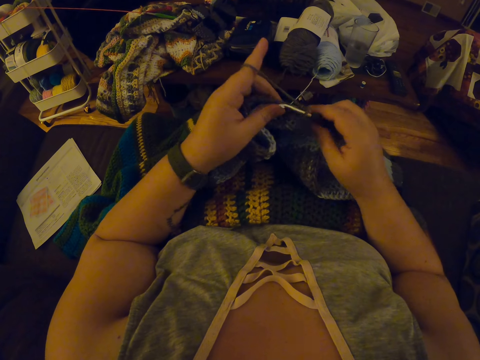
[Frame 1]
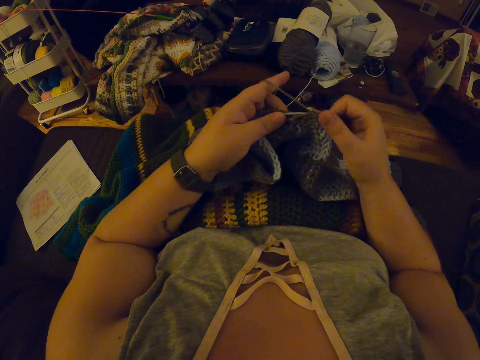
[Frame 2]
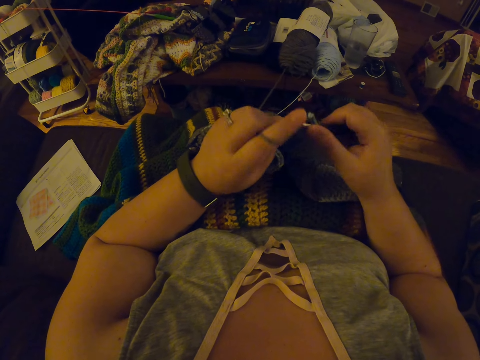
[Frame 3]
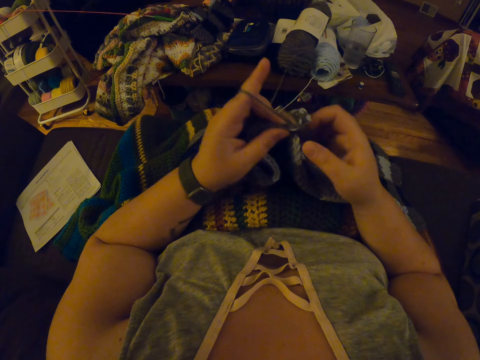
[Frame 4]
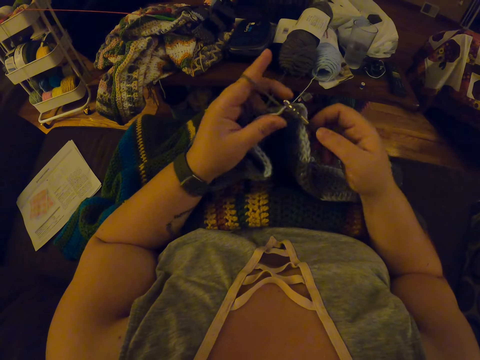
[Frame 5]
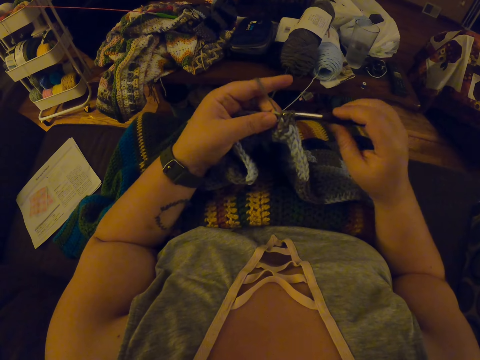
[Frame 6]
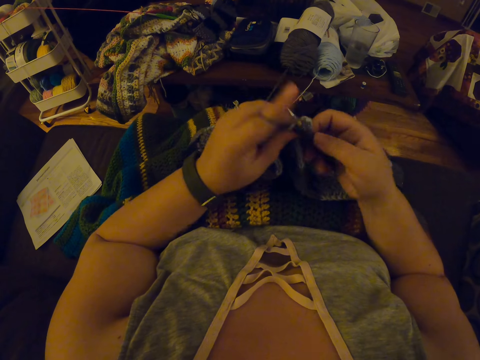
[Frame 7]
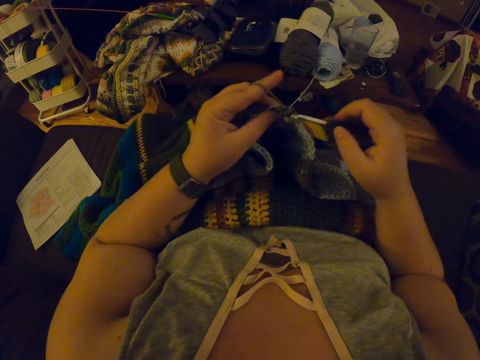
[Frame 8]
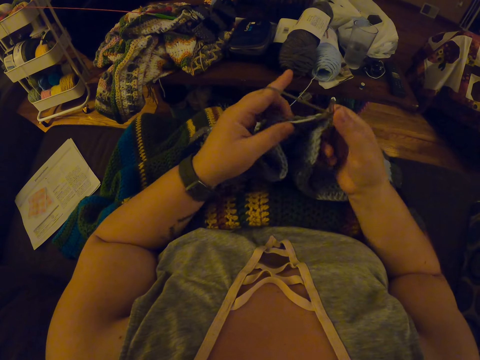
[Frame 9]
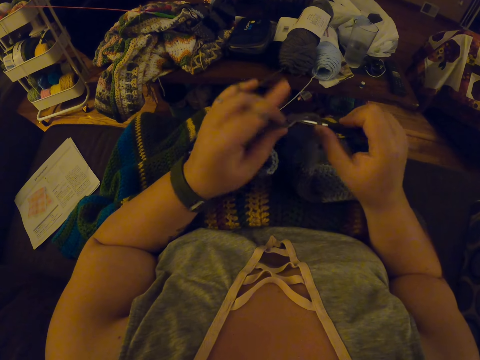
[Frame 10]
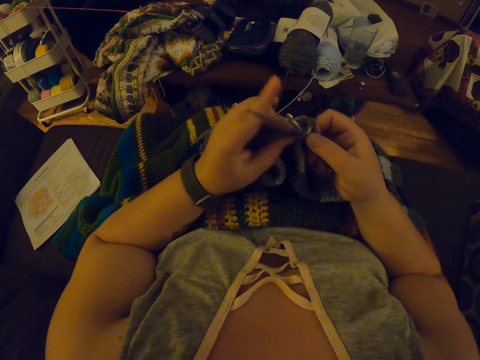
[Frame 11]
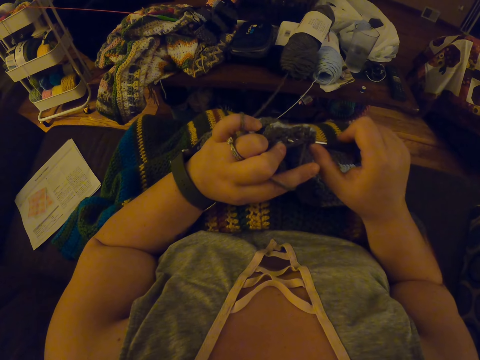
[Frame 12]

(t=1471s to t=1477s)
The camera wearer continues crocheting with the yarn.

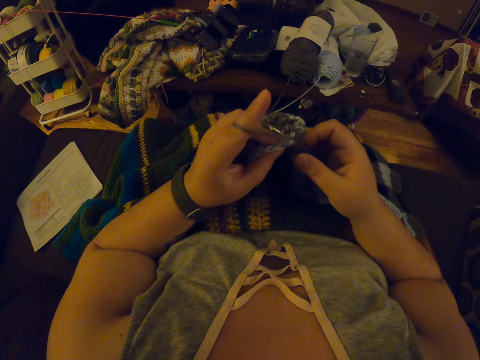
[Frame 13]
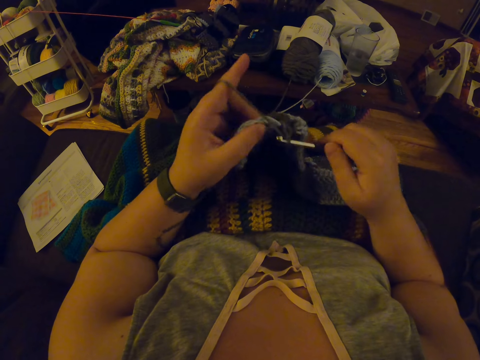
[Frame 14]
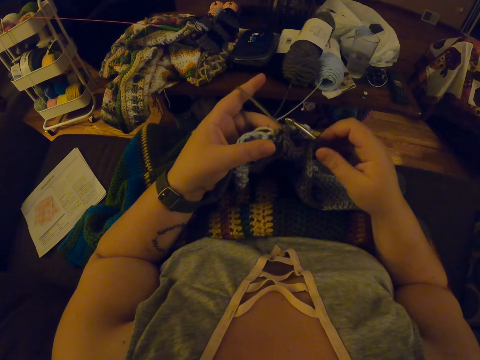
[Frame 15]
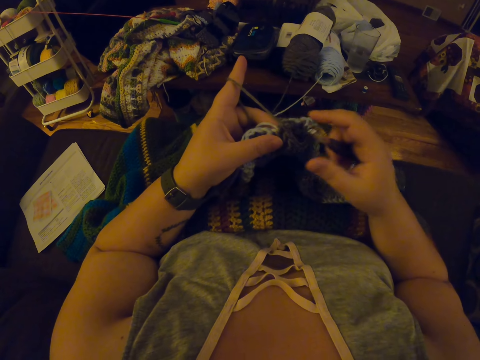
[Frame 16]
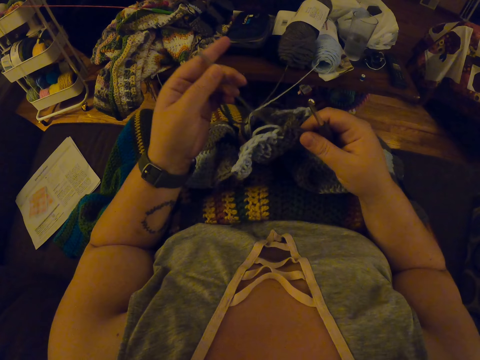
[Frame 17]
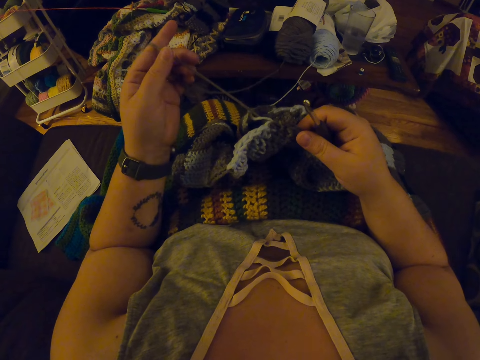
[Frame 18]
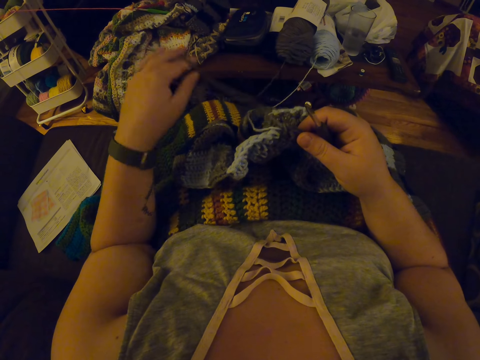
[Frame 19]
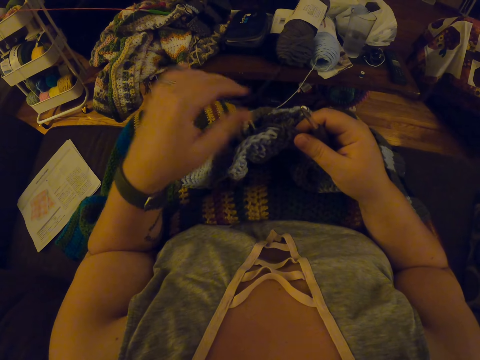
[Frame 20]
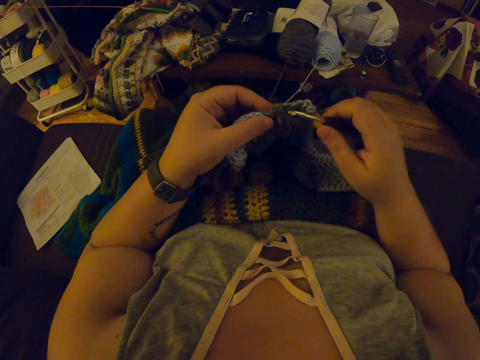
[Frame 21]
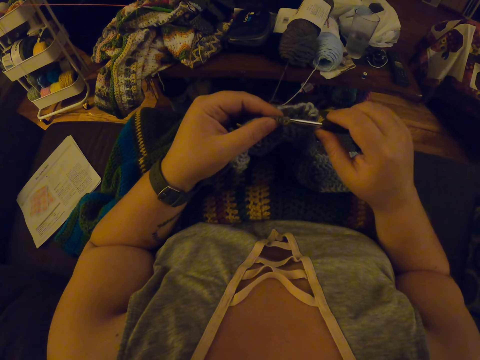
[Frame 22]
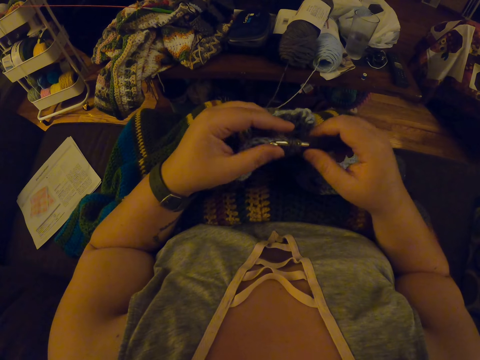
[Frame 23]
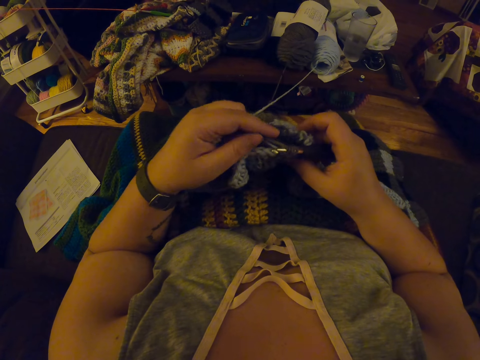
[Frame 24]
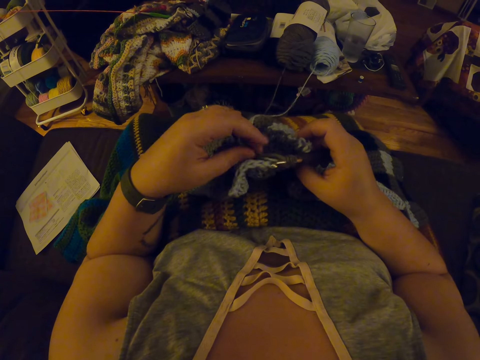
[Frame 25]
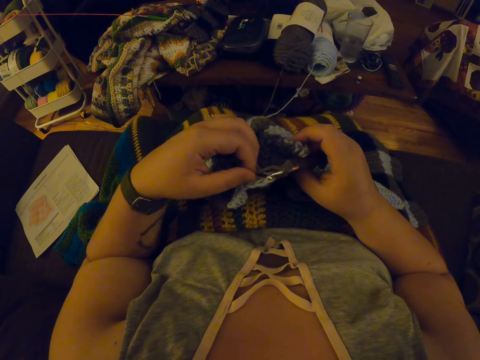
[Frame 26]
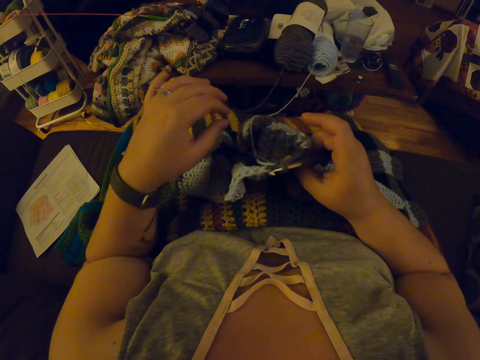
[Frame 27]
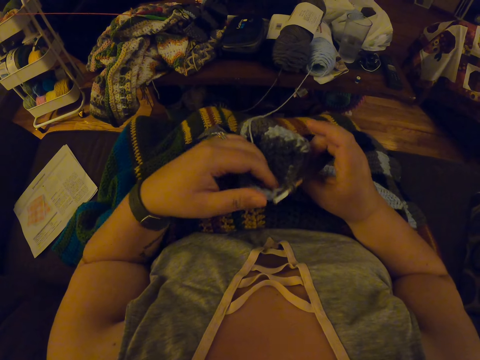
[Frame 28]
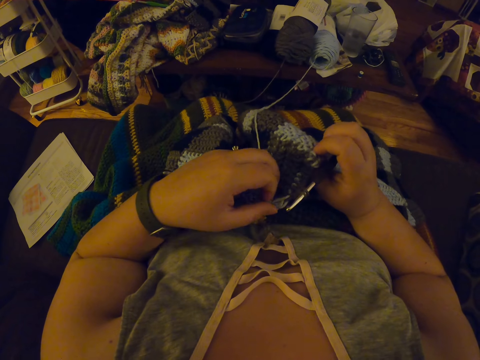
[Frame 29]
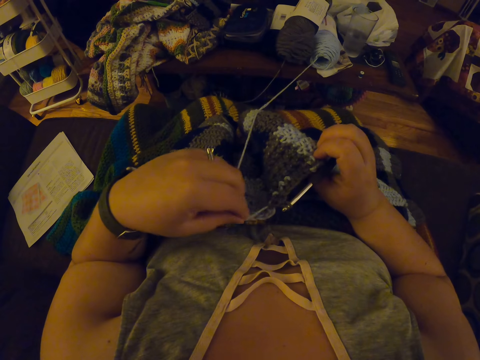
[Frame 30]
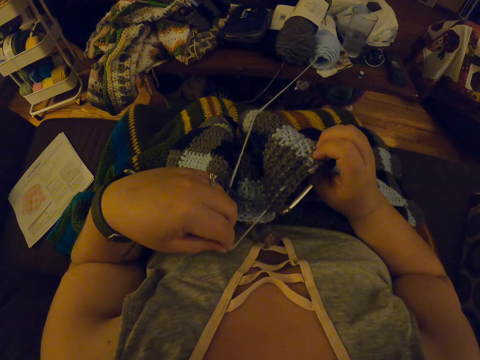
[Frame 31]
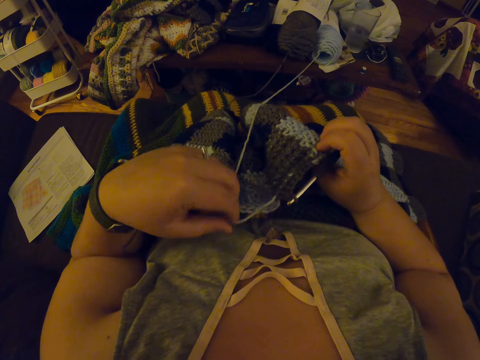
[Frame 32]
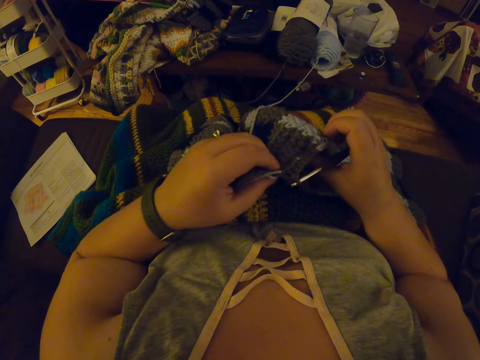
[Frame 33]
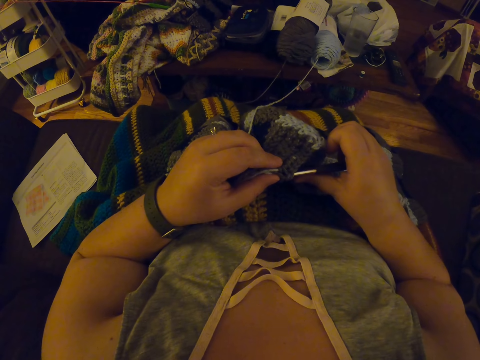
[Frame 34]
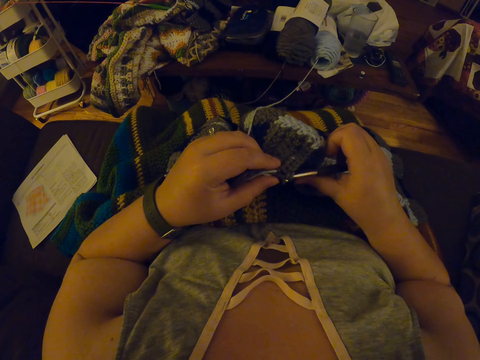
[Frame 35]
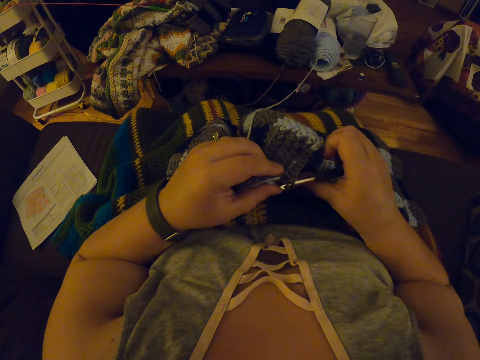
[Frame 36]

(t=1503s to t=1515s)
The camera wearer lifts the yarn with her left hand. She pulls the yarn. She drops the yarn in her left hand on her lap. She inserts the crochet hook into the fabric. She adjusts the yarn with her left hand. She pulls the yarn inside the fabric with her left hand. She inserts the crochet hook further into the fabric.

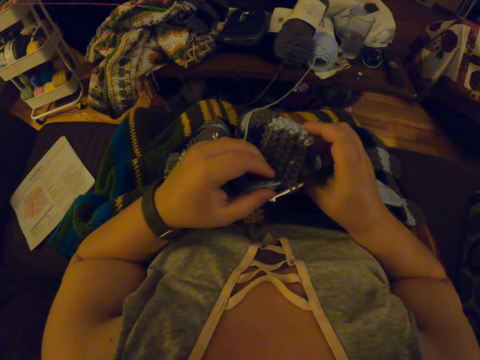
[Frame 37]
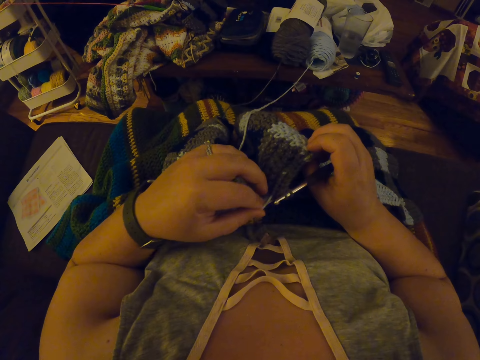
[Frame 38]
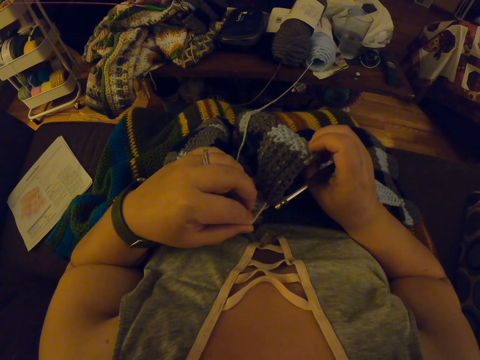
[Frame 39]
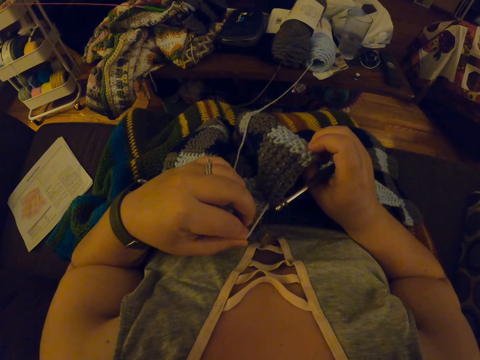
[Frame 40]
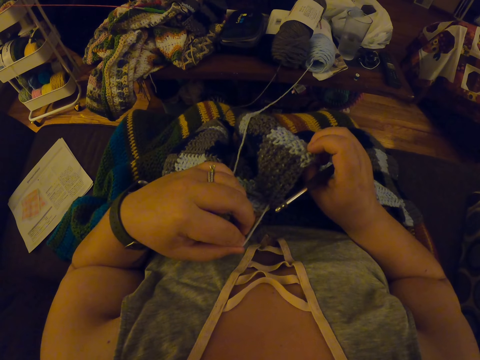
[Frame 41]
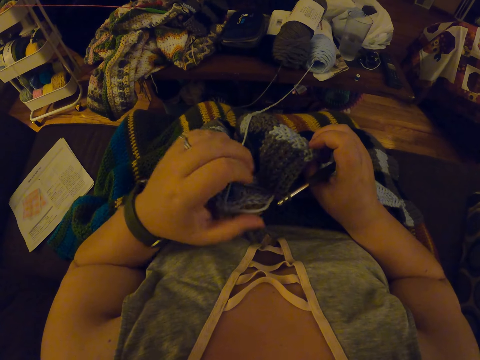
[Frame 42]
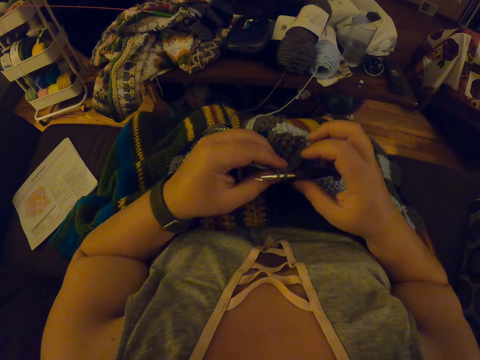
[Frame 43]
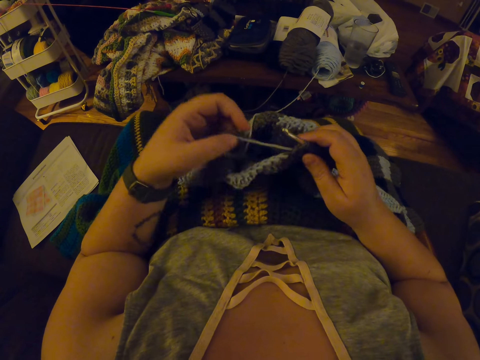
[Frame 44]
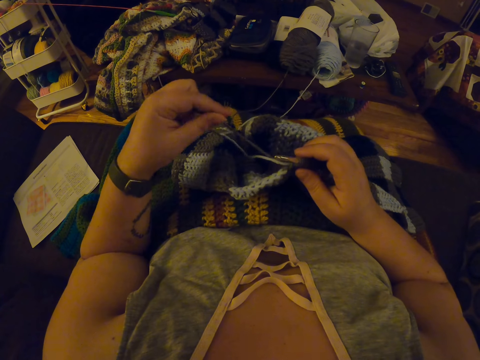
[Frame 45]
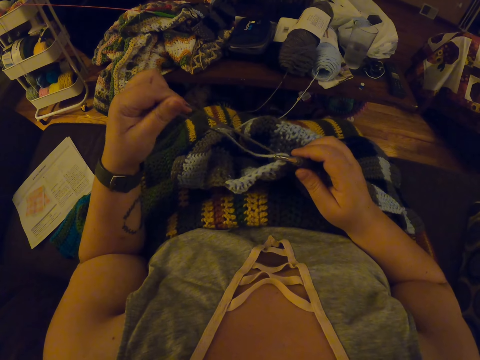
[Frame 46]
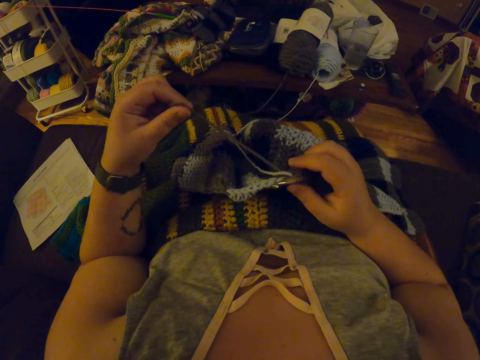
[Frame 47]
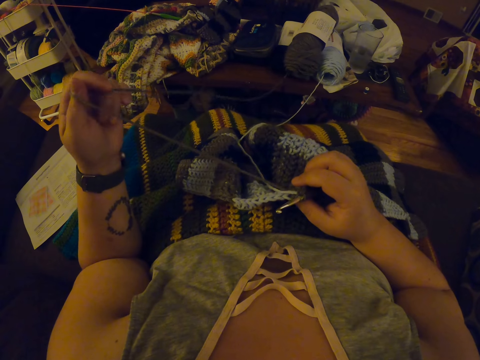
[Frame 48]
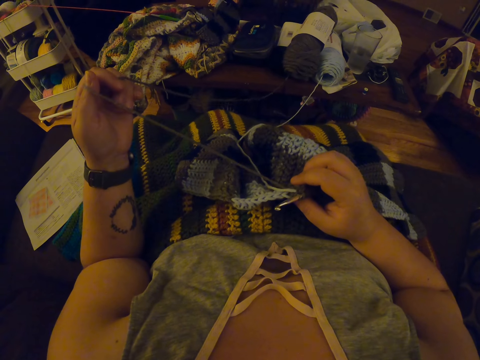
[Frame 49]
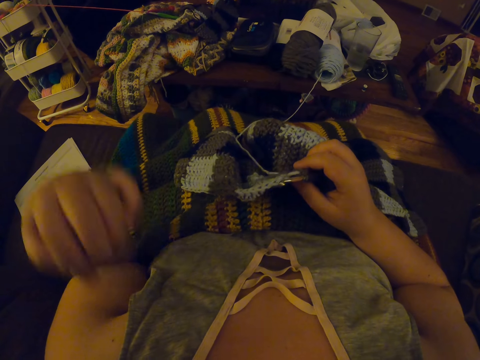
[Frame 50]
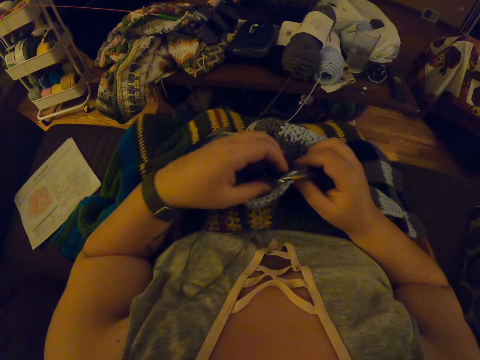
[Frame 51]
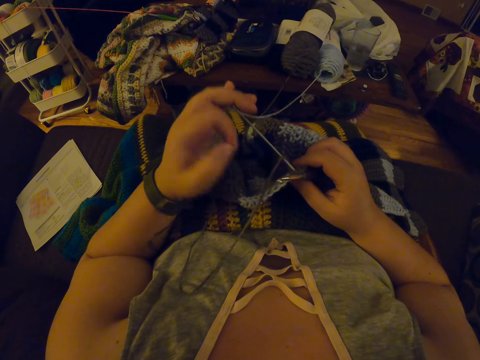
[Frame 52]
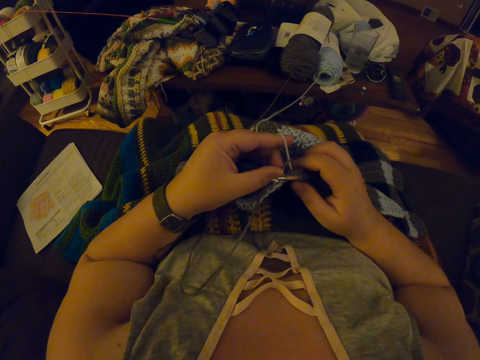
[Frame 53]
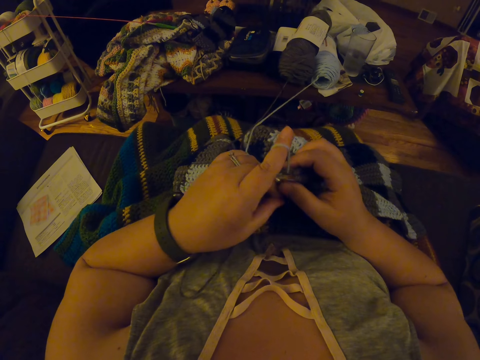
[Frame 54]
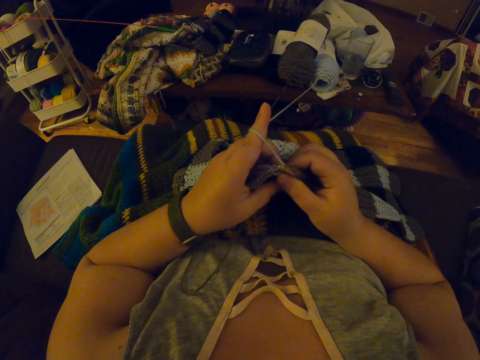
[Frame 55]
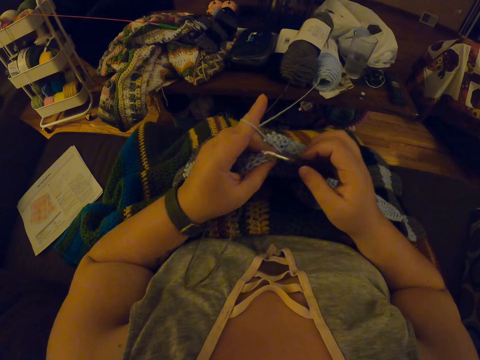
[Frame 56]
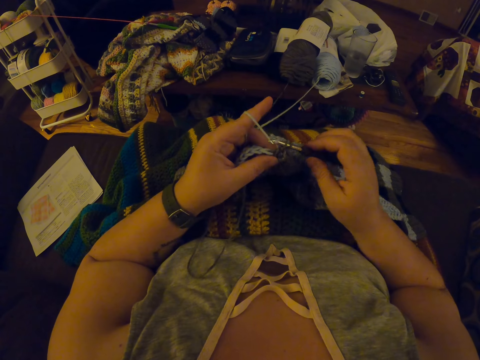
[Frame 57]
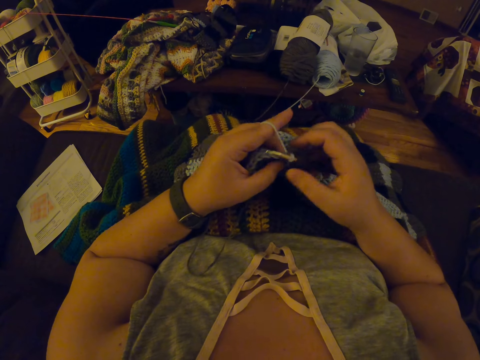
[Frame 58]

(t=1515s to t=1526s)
The camera wearer pulls the yarn inside the fabric with her left hand again. She straightens the yarn with her left hand. She pulls the yarn. She drops the yarn on her lap. She twists the yarn around her left hand. She crochets the piece of cloth using a crochet hook.
